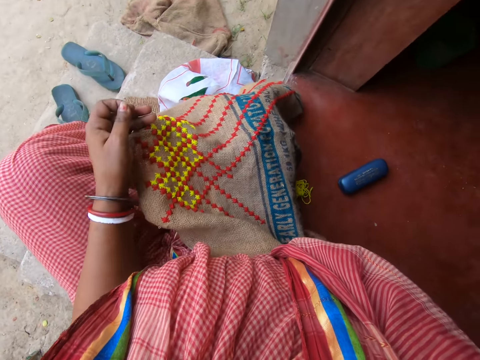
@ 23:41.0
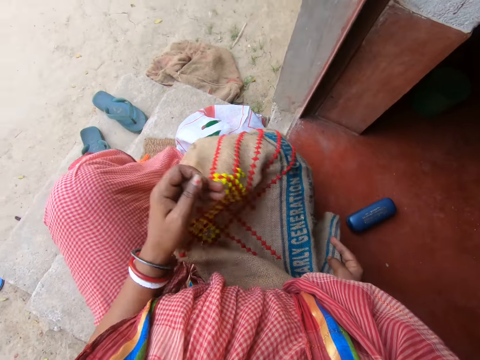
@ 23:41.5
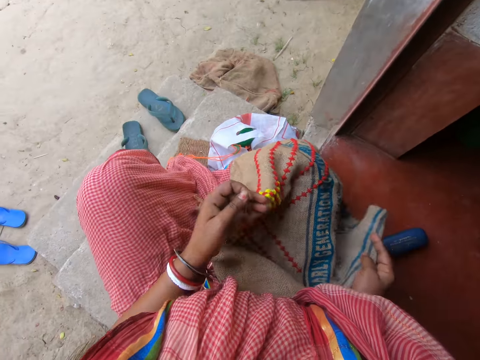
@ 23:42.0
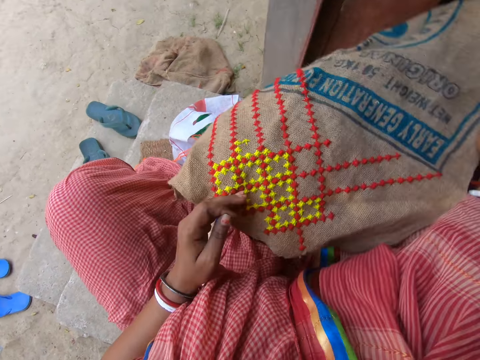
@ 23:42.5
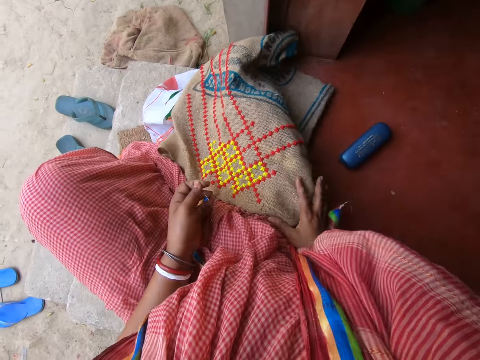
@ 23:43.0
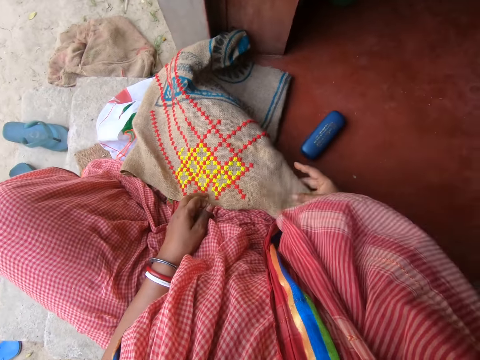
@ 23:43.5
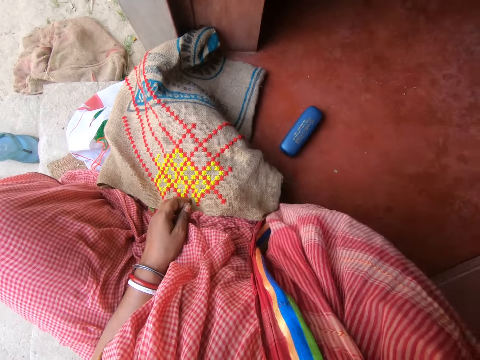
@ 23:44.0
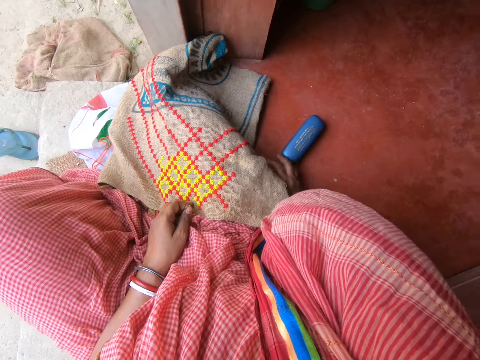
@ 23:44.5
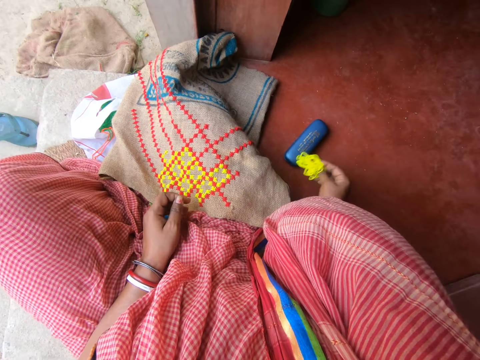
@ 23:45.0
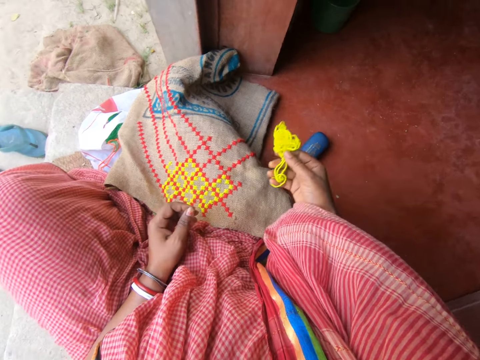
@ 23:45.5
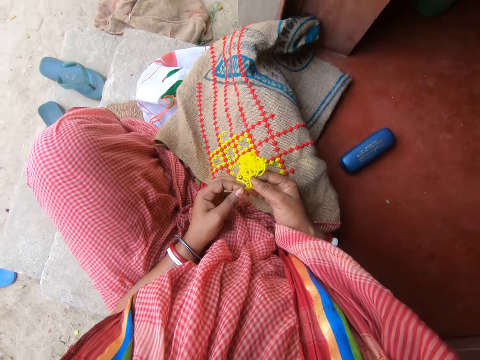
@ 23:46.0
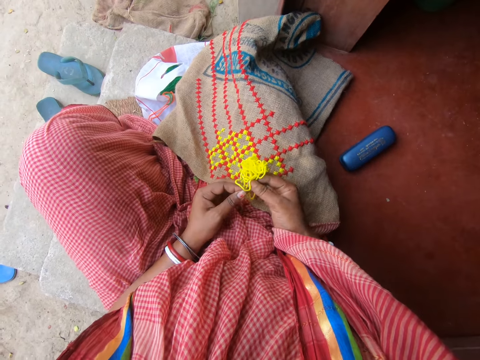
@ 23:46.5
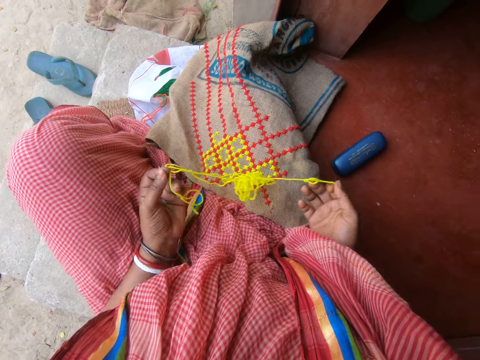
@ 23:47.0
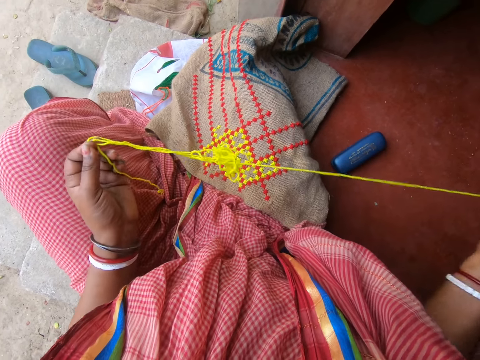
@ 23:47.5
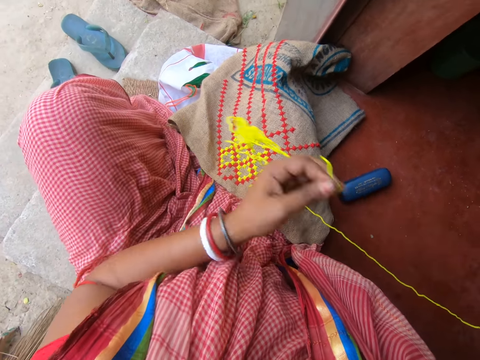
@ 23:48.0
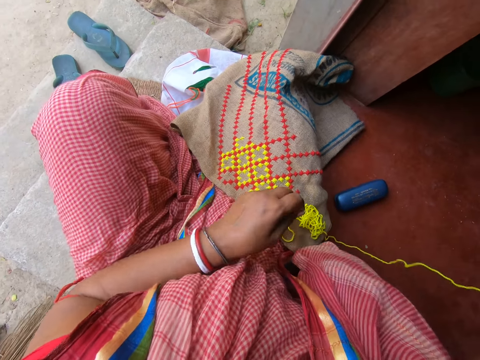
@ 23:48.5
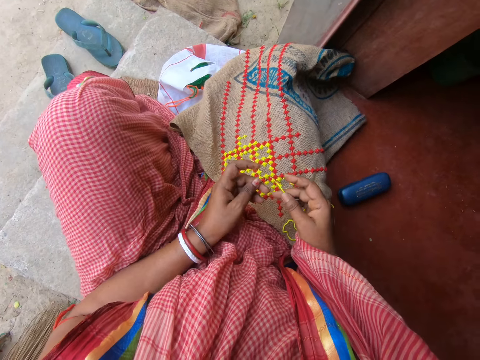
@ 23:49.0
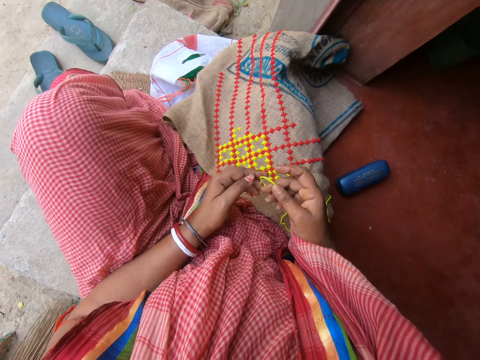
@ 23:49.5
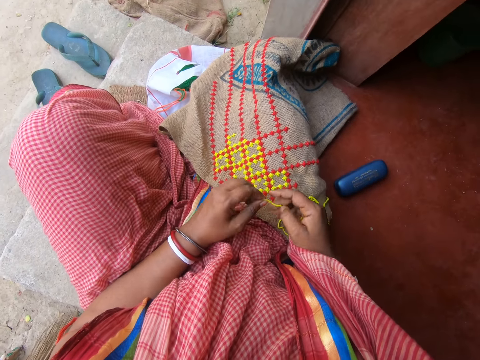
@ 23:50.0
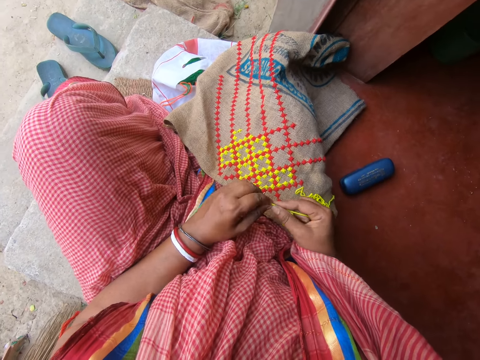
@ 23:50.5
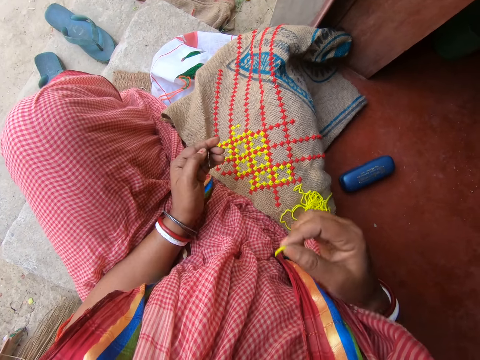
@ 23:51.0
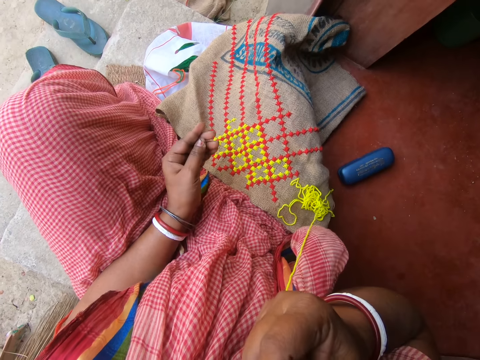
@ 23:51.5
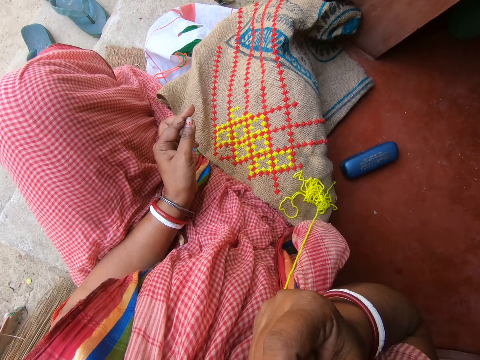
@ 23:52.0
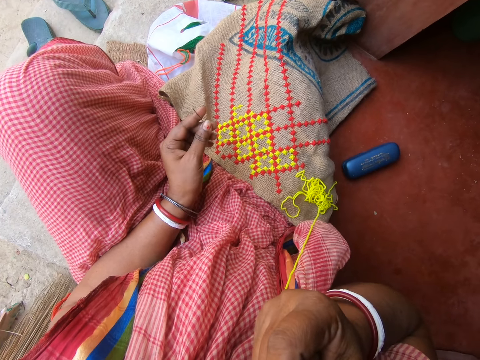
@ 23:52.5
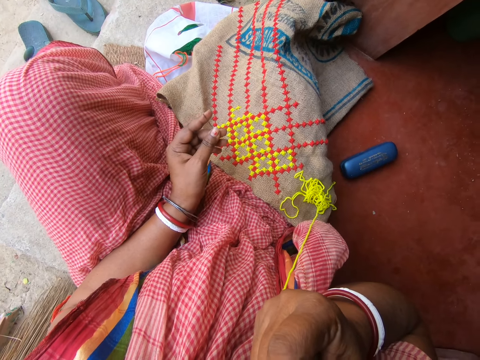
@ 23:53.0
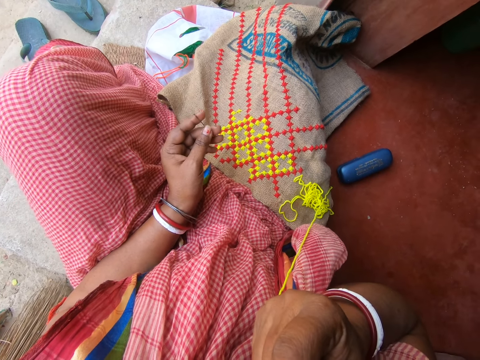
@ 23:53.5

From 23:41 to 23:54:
The camera wearer picks the fabric from her legs with both hands. She spreads the fabric on her right leg with both hands. She holds the fabric on her right leg with her right hand. She adjusts the fabric on her right leg with her right hand. She picks a wool or thread from the floor with her right hand. She holds the wool with both hands. She pulls out the wool with both hands. She adjusts the thread. She drops the wool on her right leg with her left hand. She holds the wool with her right hand. She holds the wool with both hands. She holds the wool with her right hand. She puts the wool in her mouth with her right hand. She wets the thread with saliva.

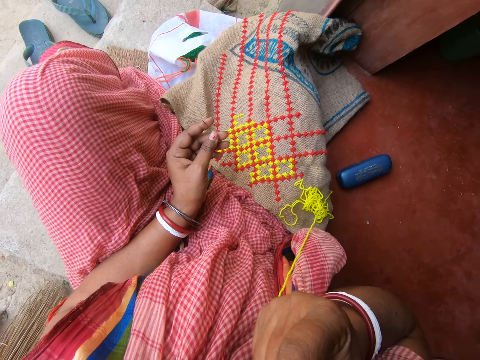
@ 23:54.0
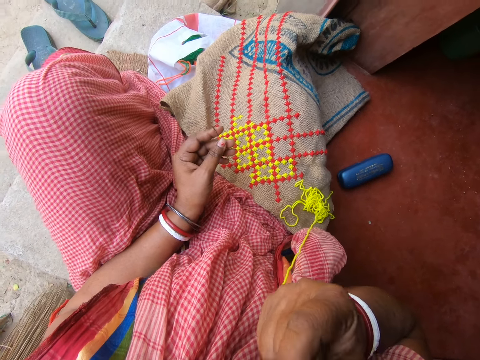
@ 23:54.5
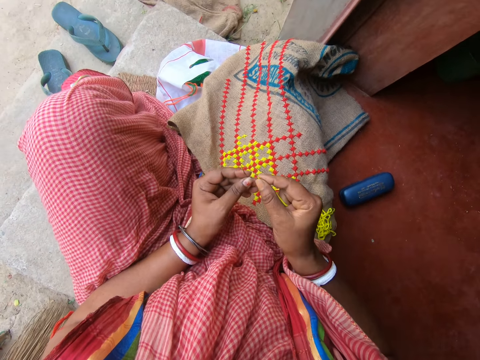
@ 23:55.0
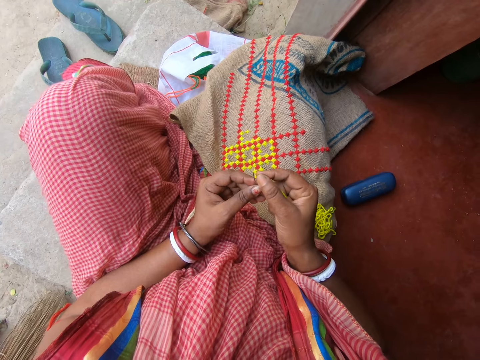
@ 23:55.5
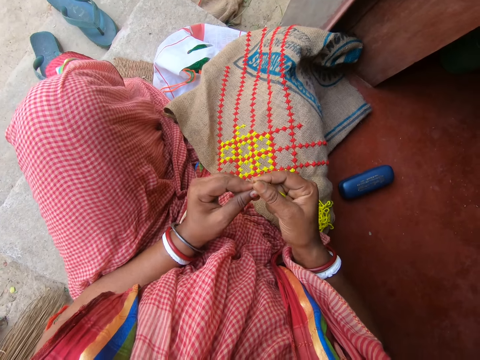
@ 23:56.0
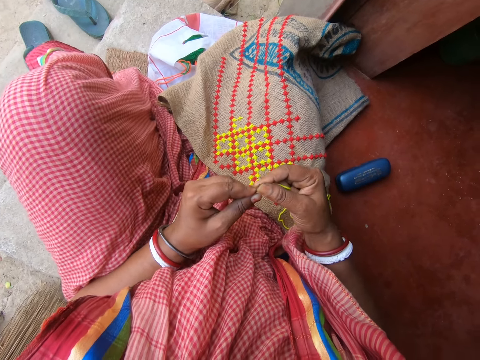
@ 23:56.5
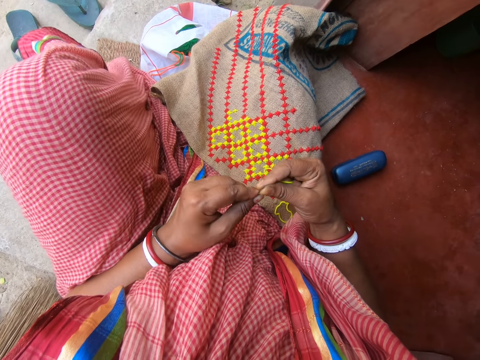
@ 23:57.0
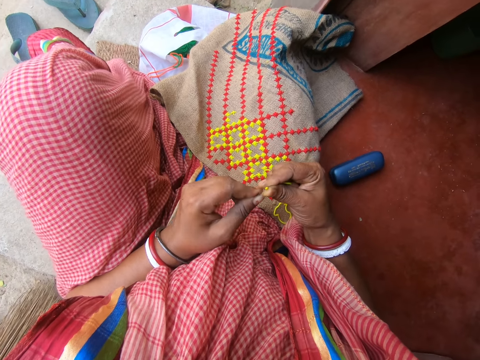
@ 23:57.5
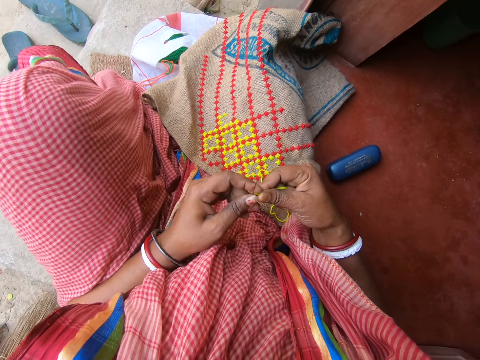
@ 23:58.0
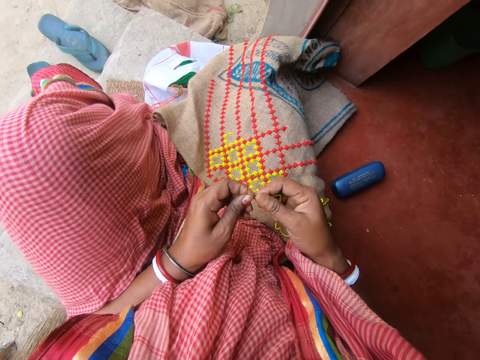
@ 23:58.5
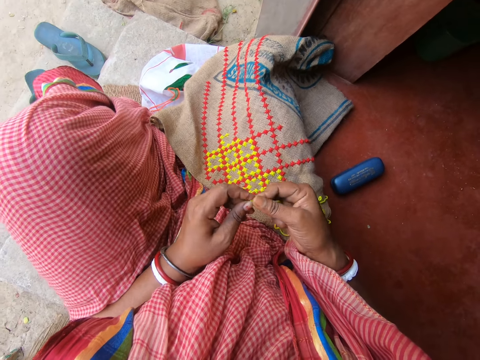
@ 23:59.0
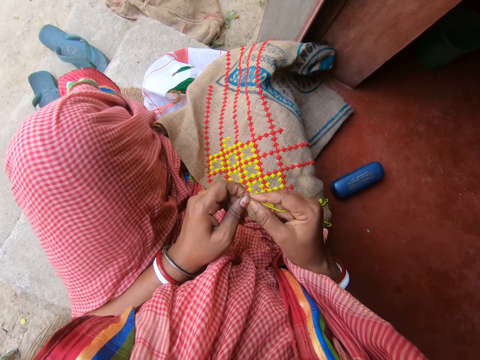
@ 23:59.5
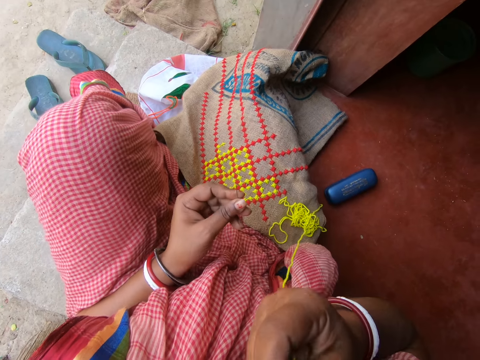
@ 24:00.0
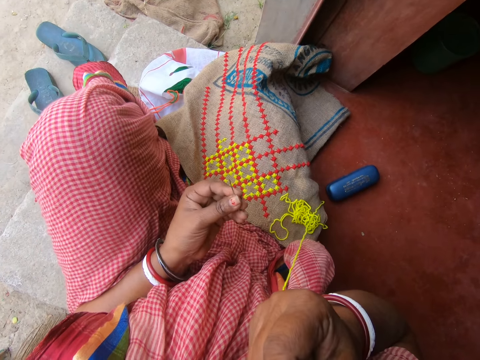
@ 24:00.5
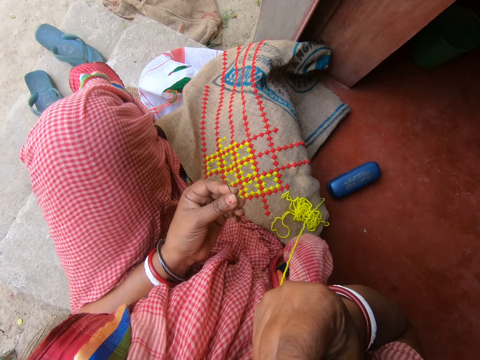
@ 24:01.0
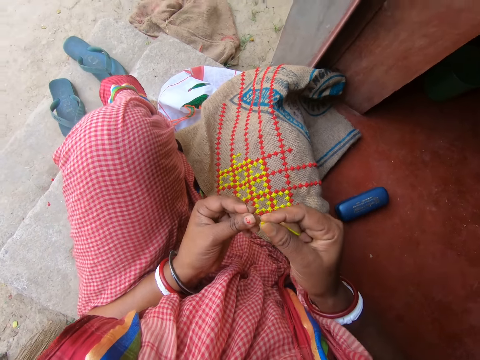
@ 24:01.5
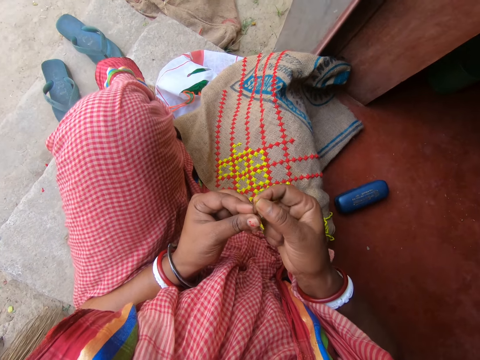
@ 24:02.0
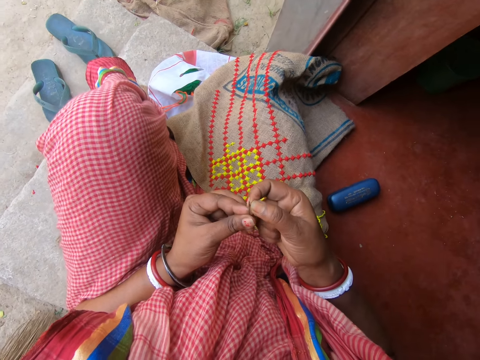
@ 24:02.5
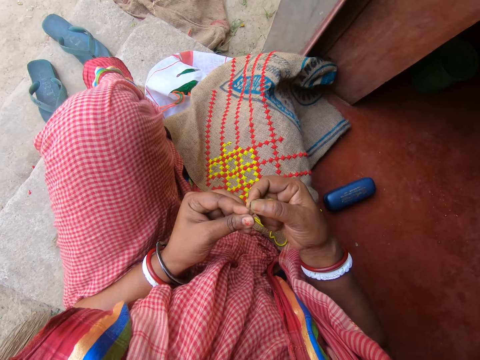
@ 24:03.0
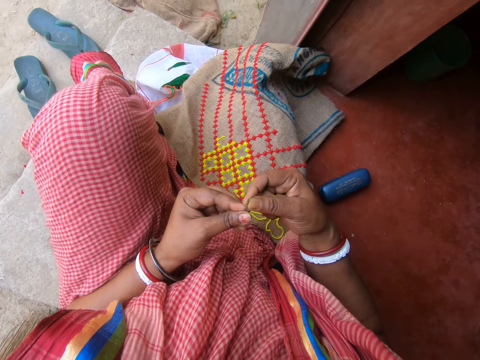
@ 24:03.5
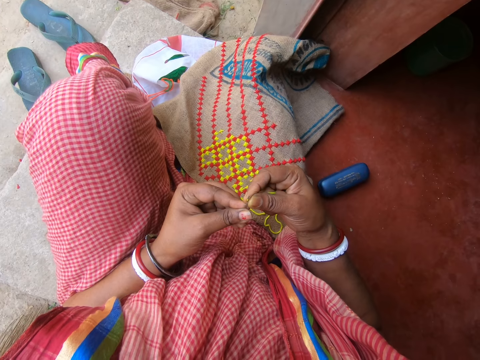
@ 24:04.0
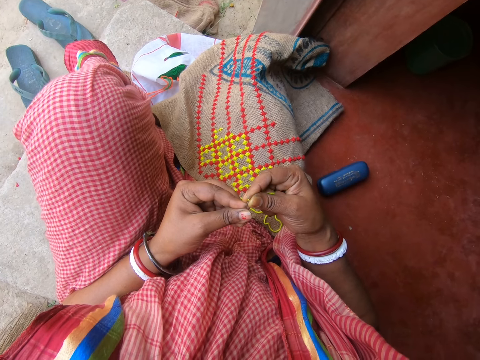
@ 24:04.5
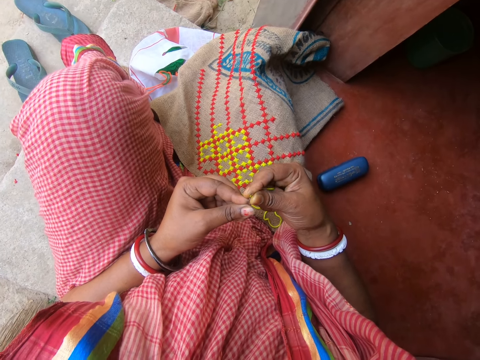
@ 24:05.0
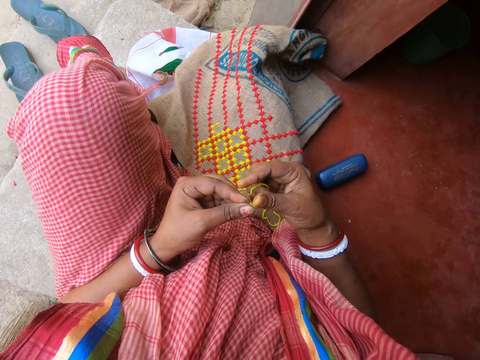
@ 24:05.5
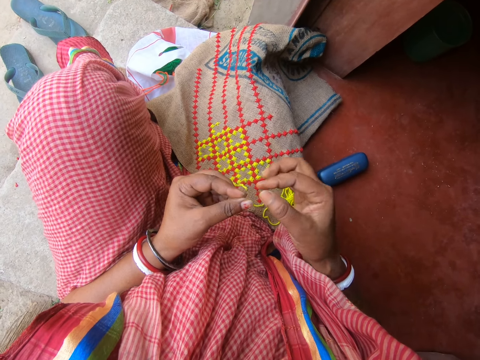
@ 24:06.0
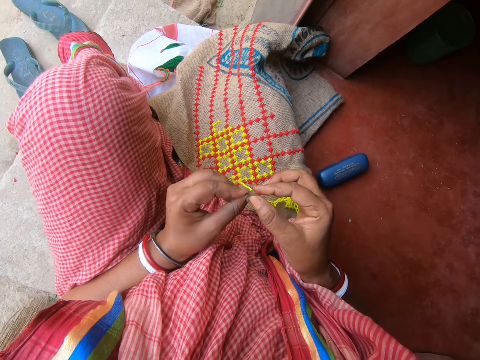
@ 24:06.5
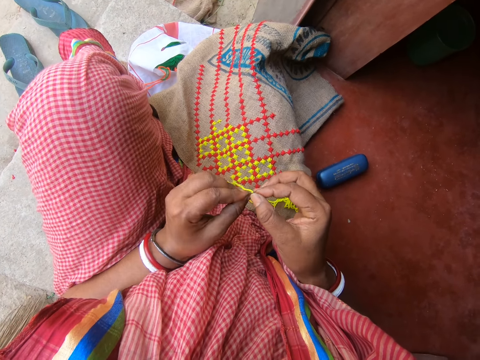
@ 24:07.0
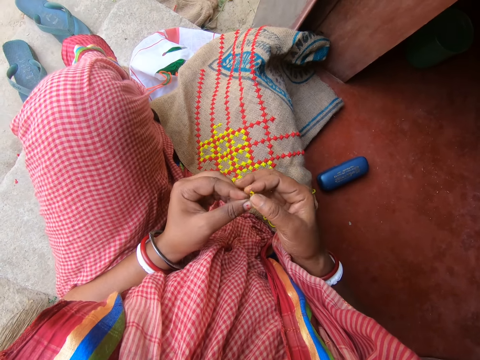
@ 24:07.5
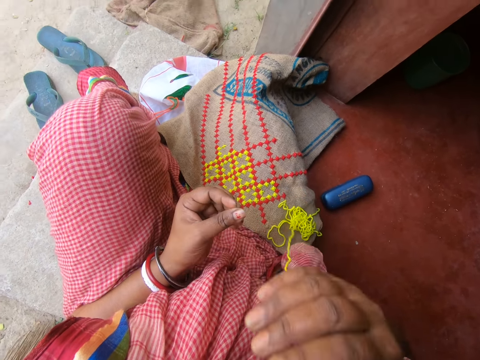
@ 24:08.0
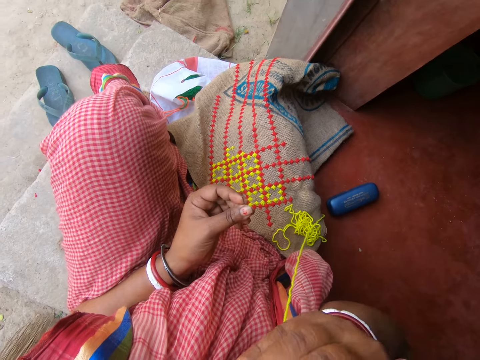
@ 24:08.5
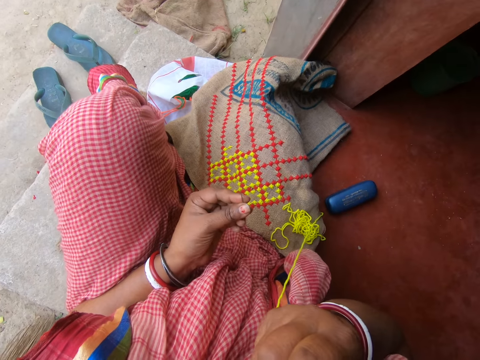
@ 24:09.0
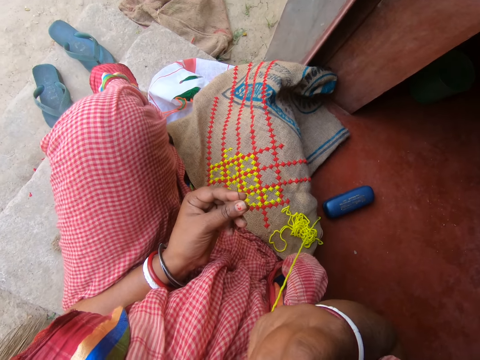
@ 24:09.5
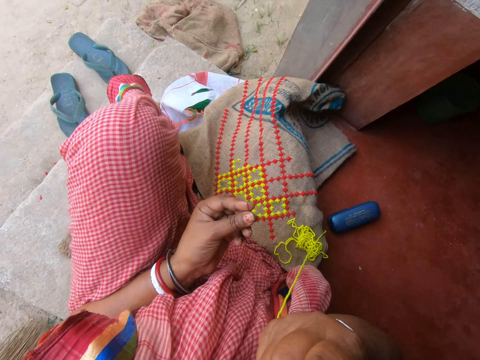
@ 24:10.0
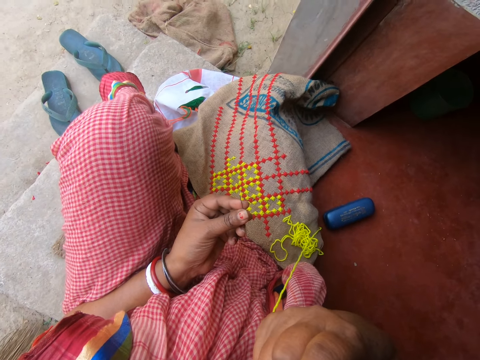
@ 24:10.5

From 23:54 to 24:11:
The camera wearer places the wool or thread on the needle with her right hand. She interacts with a man. She holds the wool with both hands. She rolls the wool with both hands. She holds the wool with her right hand. She puts the wool in her mouth with her right hand. She wets the thread with saliva. She puts the wool in the needle with her right hand. She removes the wool from the needle with her right hand. She puts the wool in her mouth with her right hand. She wets the thread with saliva.
